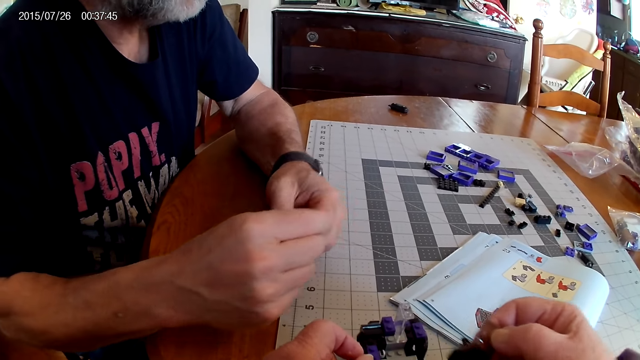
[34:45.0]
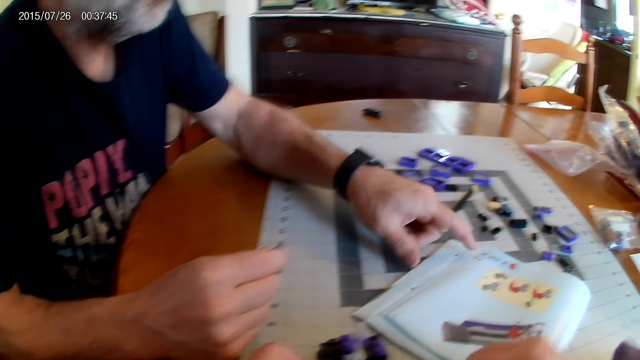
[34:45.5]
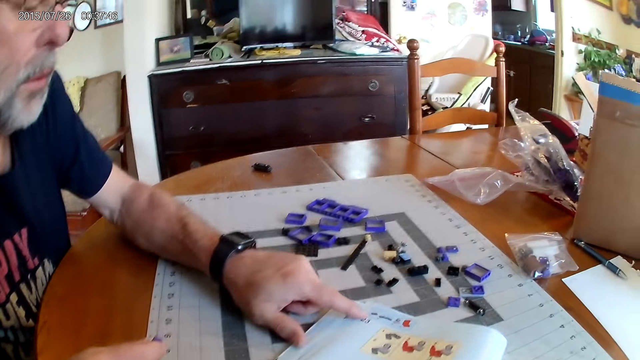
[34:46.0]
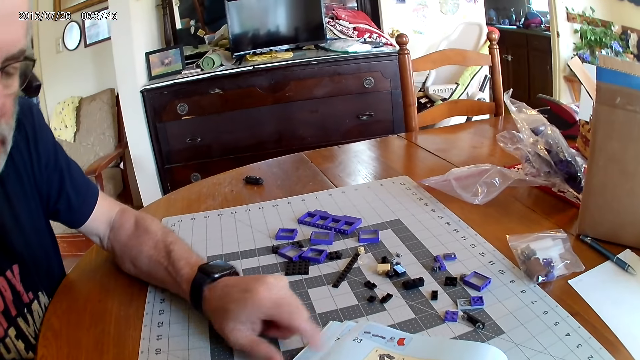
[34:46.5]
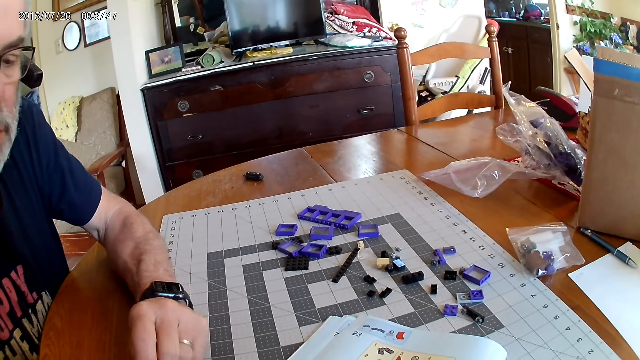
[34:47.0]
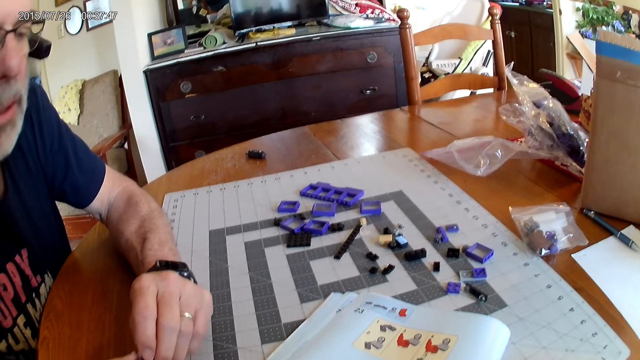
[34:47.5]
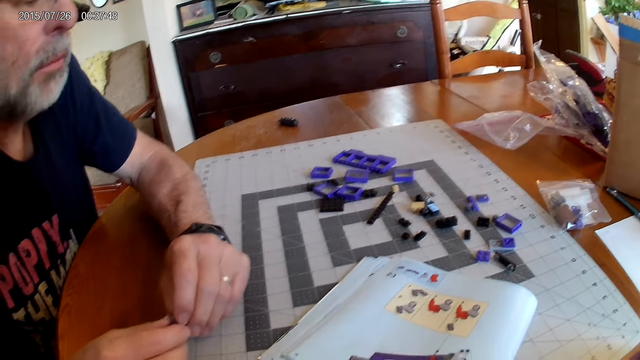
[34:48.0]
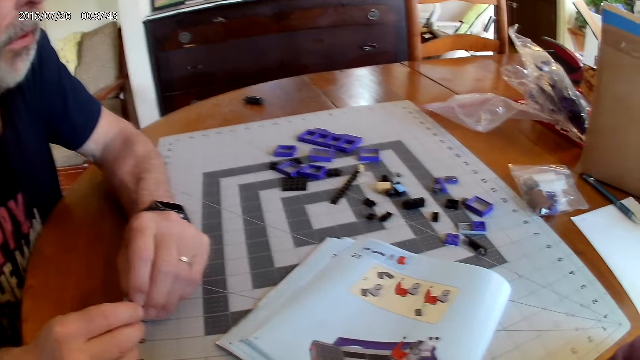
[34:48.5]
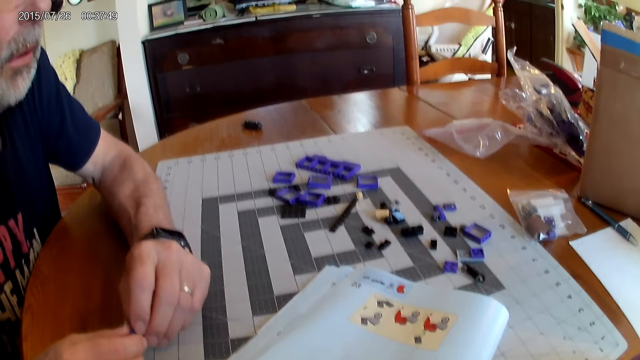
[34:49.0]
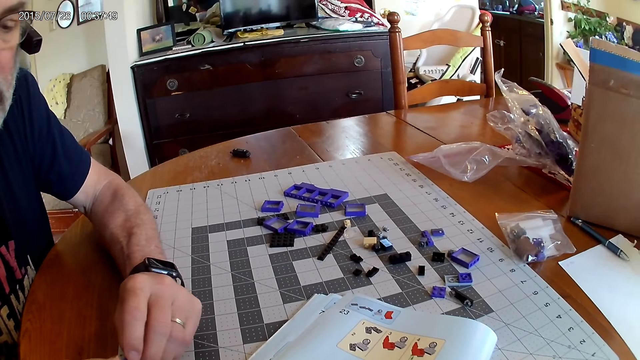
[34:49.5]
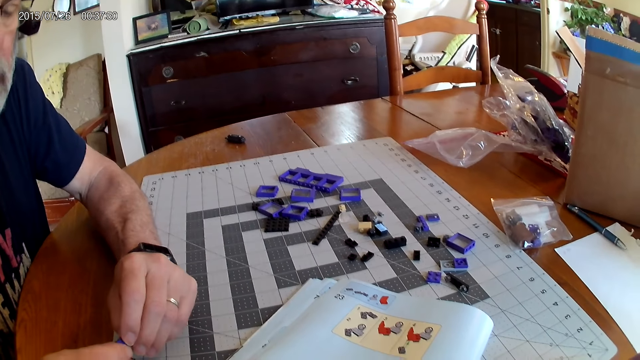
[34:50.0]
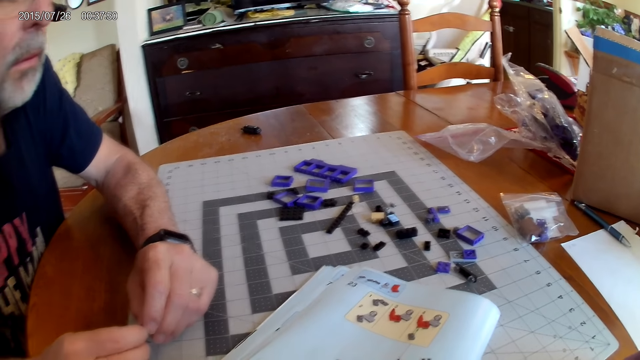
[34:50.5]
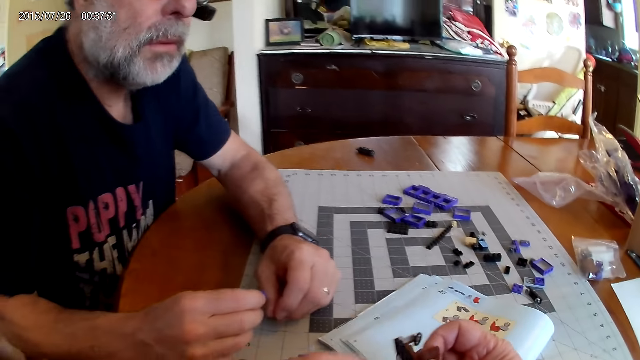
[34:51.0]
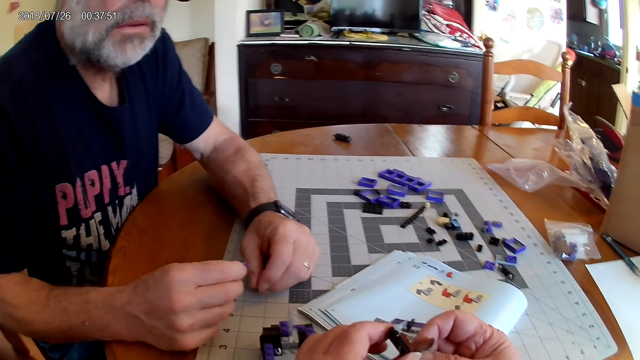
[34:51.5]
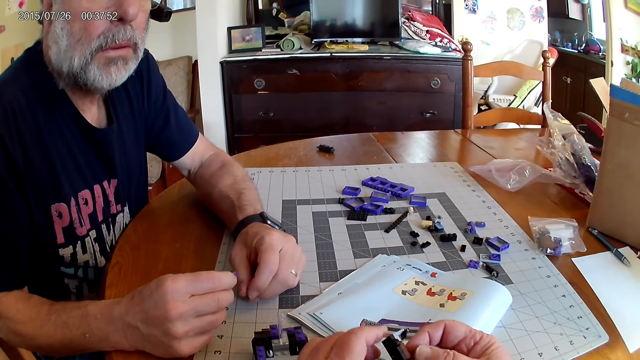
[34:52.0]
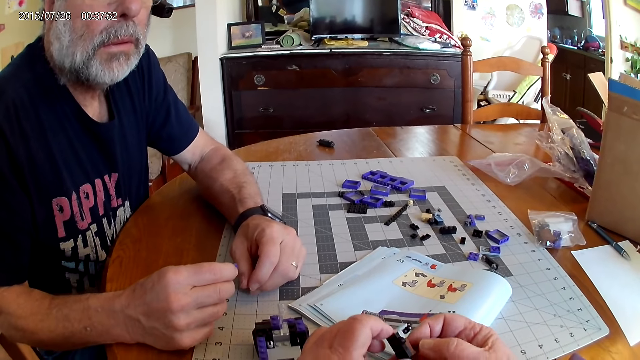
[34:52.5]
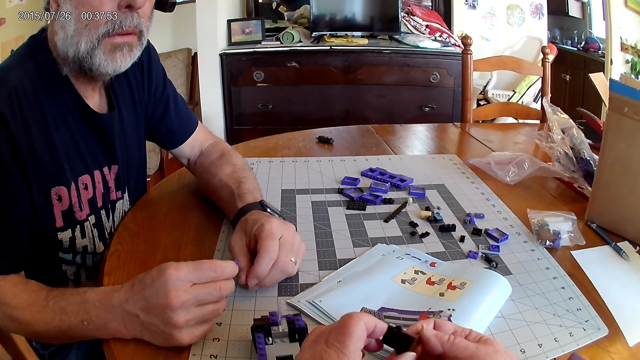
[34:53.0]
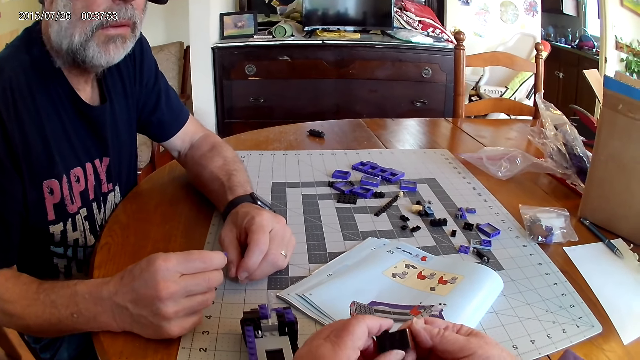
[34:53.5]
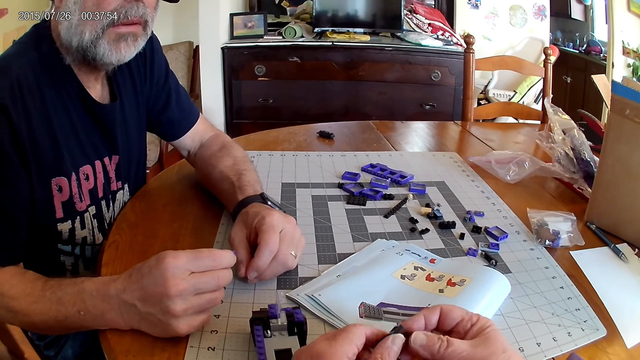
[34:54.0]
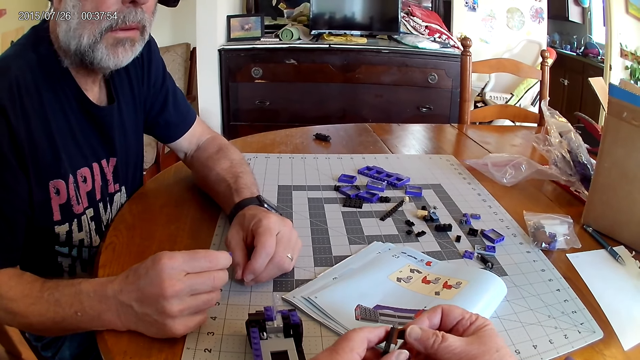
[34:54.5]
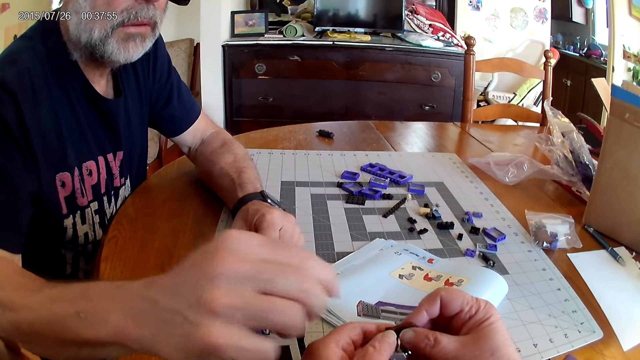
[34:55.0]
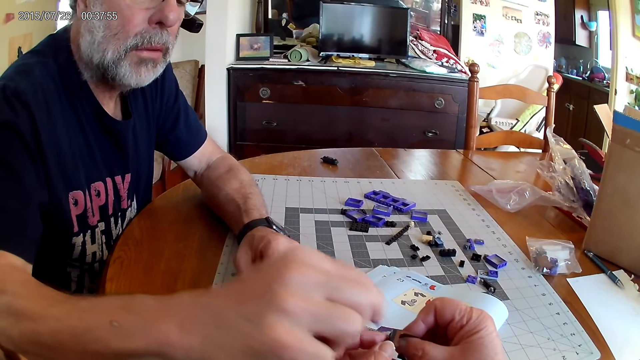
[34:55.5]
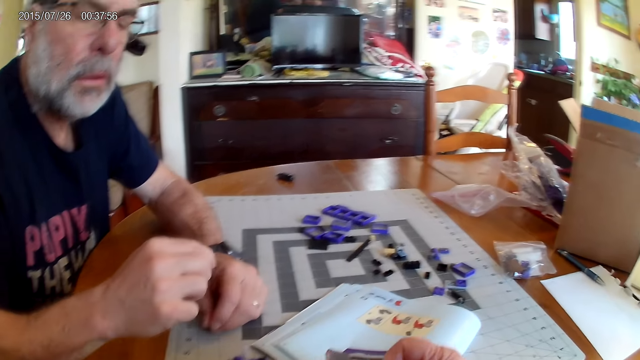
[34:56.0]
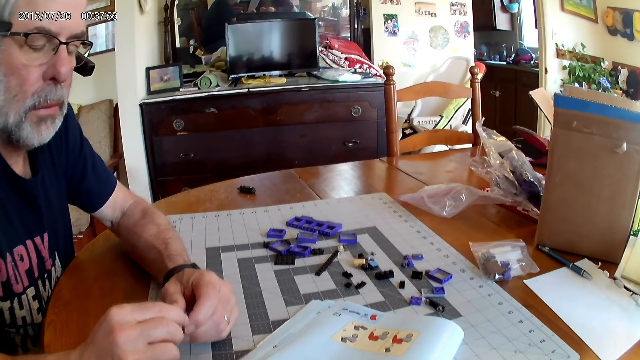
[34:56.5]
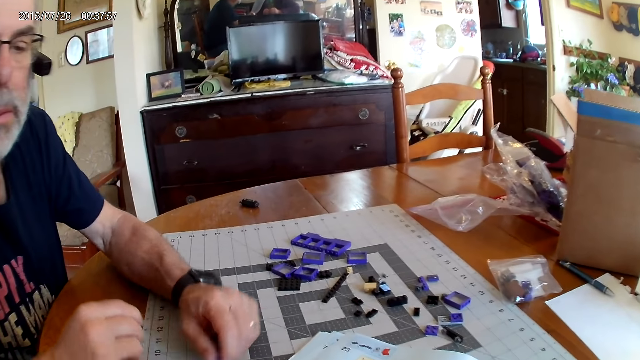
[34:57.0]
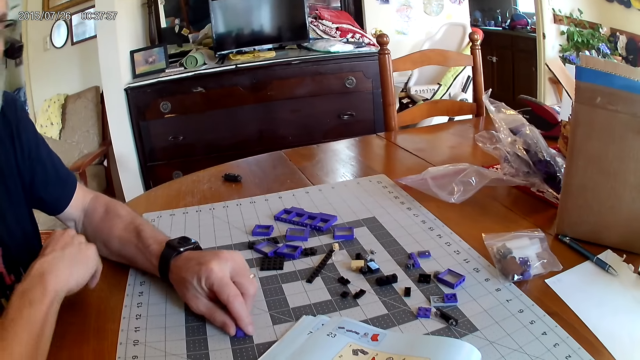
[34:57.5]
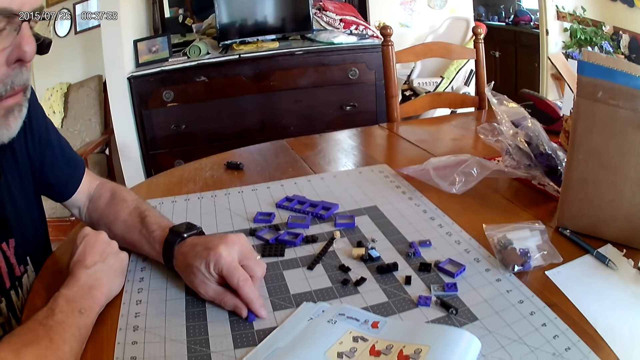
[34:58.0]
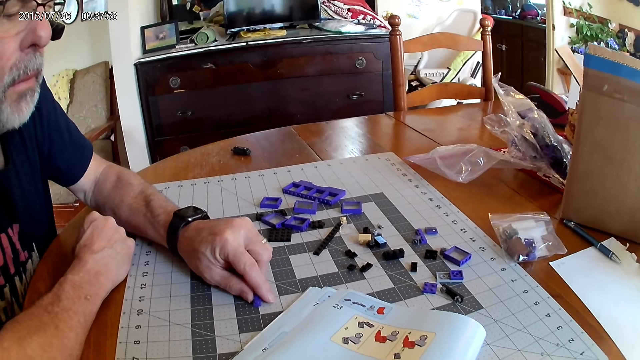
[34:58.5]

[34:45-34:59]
A man points at the instructional manual book. The camera wearer holds the plastic pieces. The man picks up the part from the camera wearer.

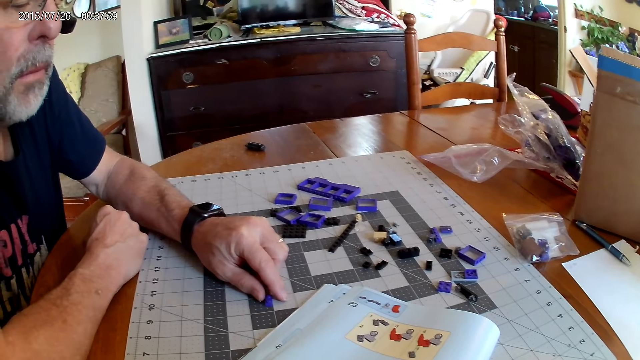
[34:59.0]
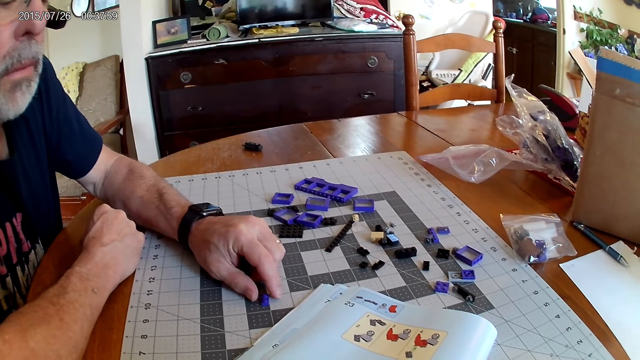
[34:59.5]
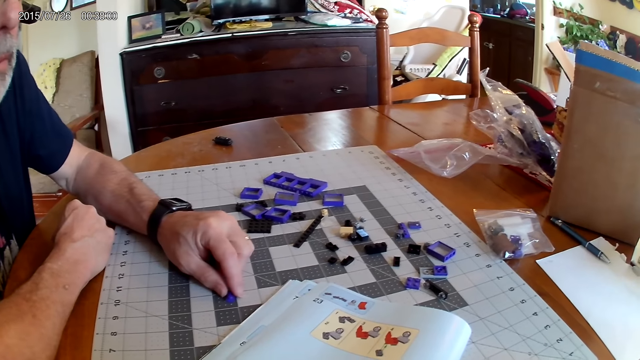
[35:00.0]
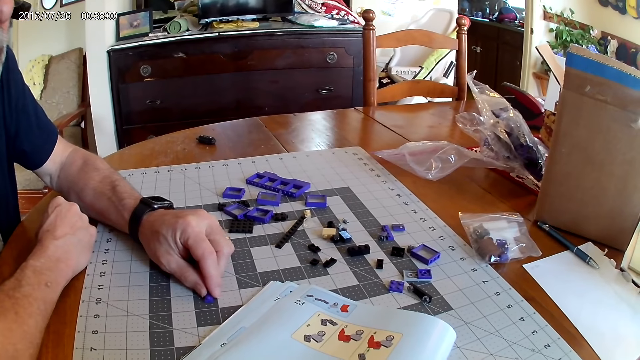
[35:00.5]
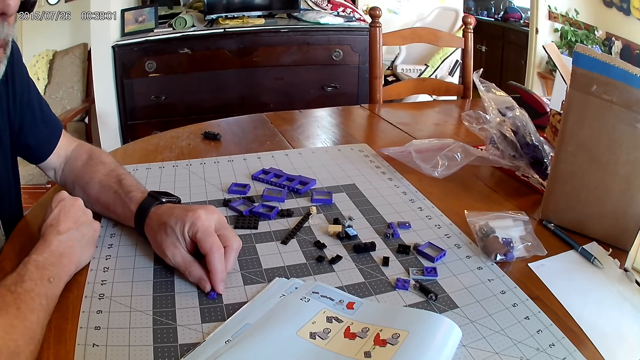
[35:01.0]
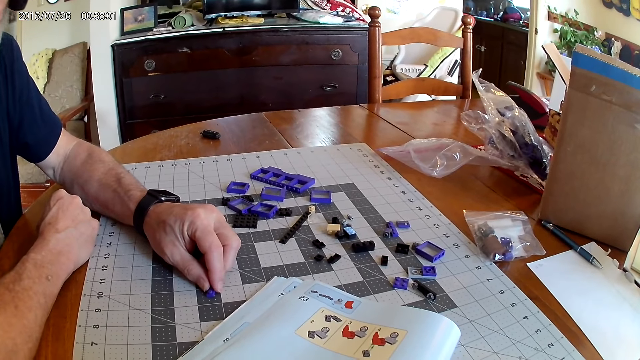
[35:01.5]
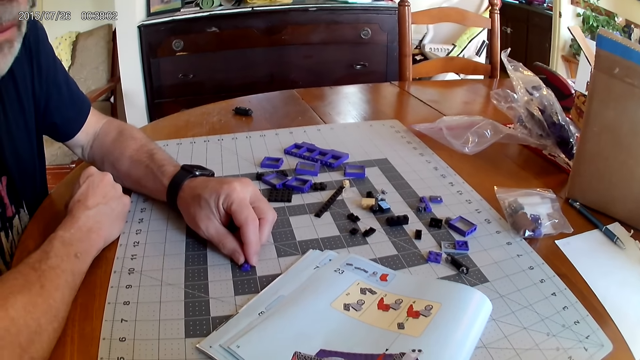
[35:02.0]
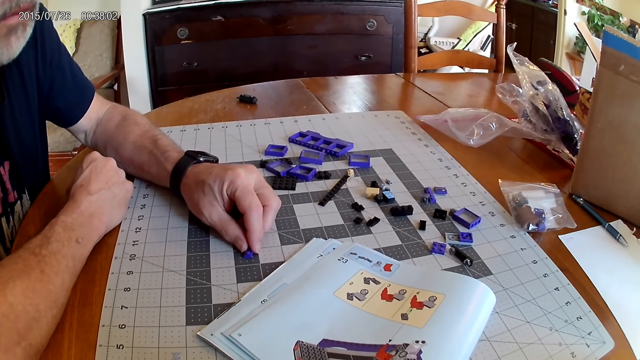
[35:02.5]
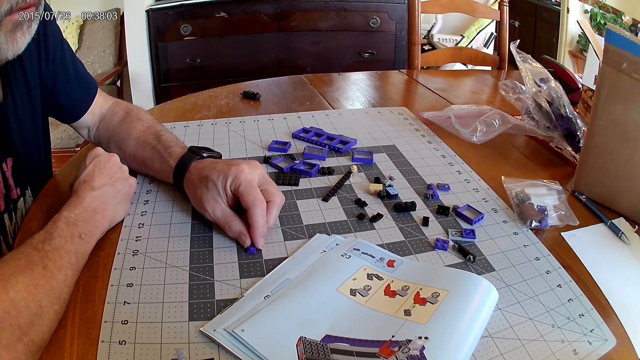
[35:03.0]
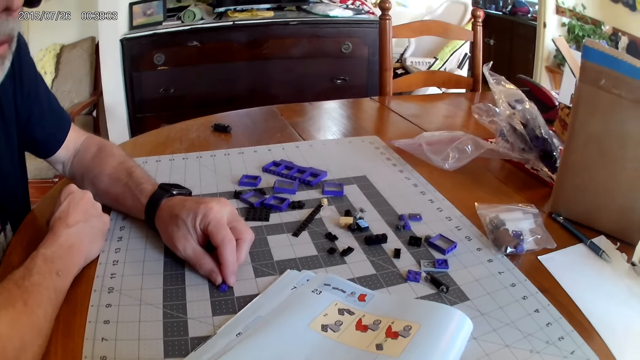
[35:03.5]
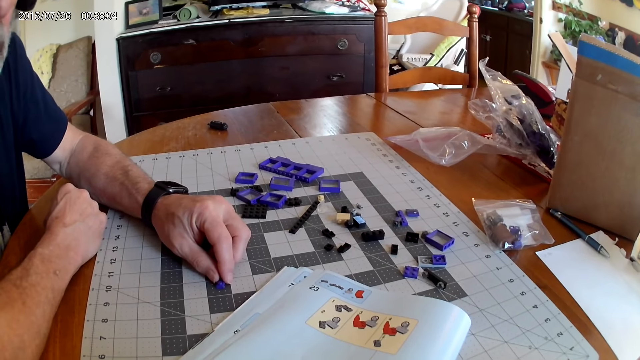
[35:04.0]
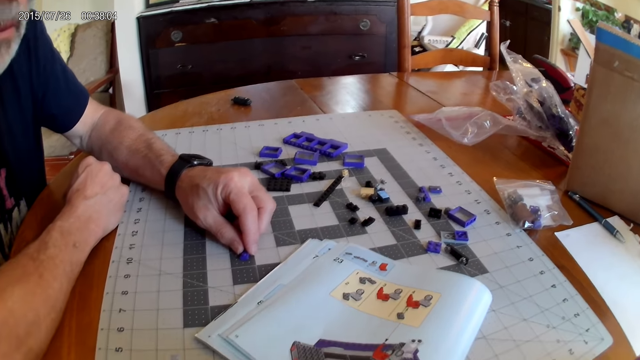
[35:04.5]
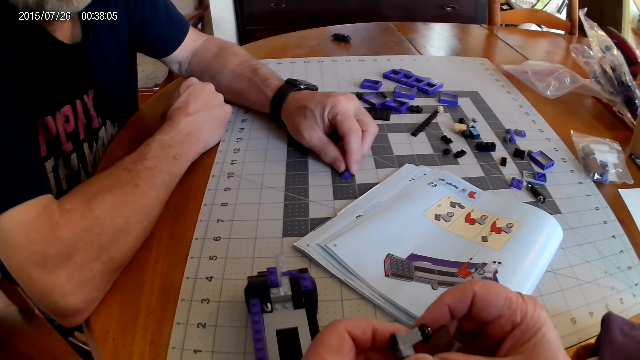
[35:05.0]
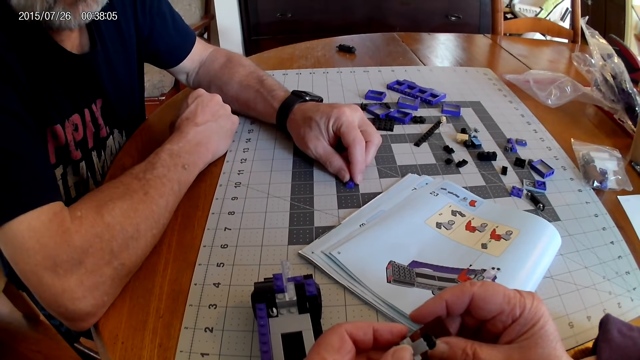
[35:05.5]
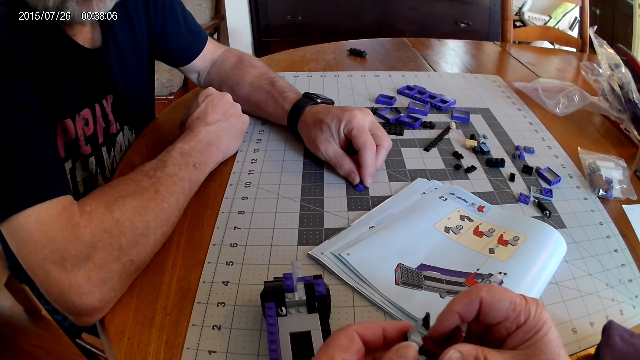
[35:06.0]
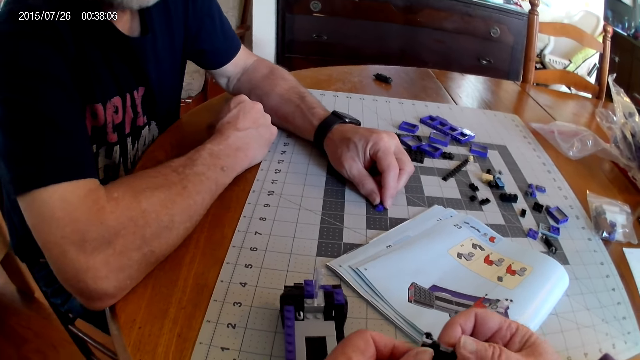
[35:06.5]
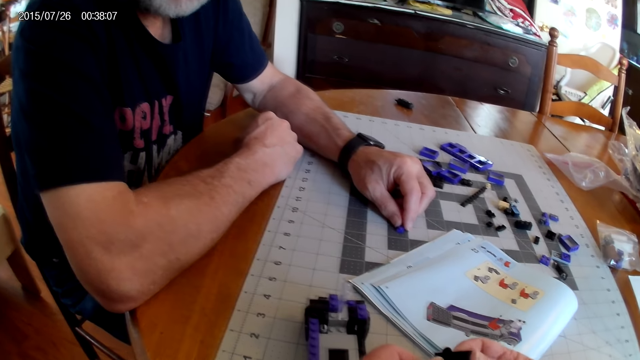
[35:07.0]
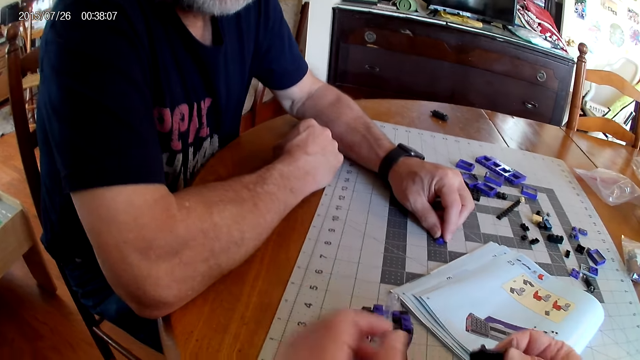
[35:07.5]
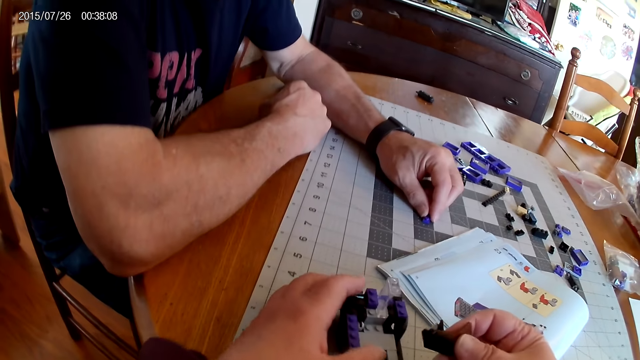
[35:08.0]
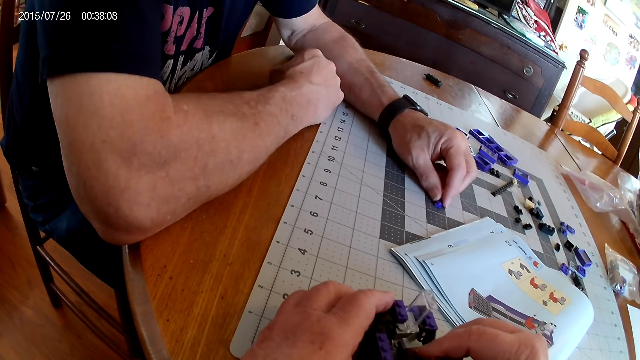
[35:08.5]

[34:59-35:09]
The camera wearer looks at the instructional manual book. They hold the plastic pieces.
